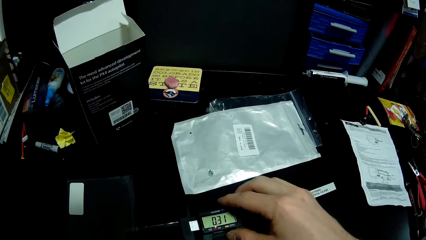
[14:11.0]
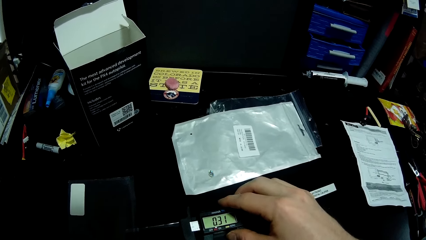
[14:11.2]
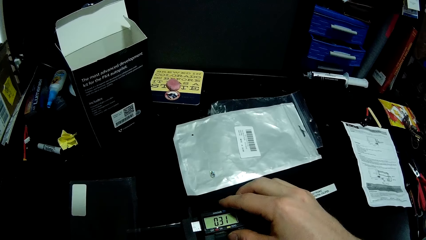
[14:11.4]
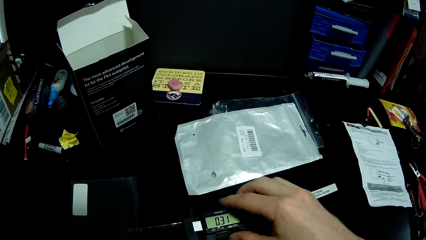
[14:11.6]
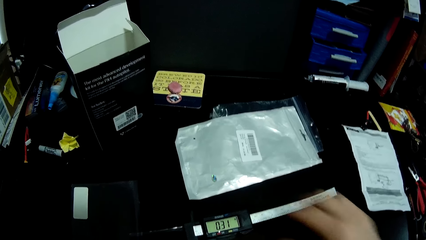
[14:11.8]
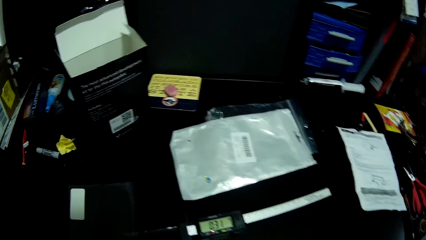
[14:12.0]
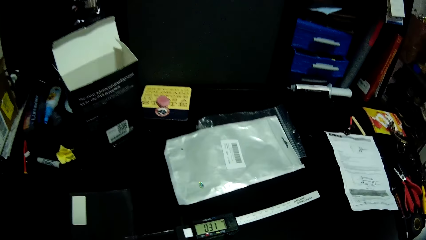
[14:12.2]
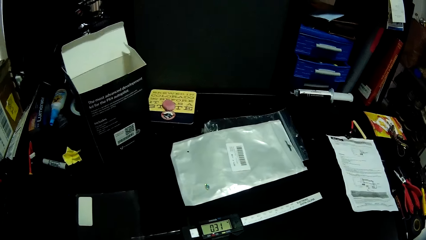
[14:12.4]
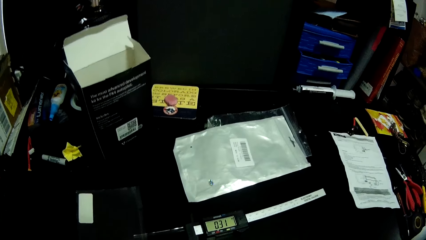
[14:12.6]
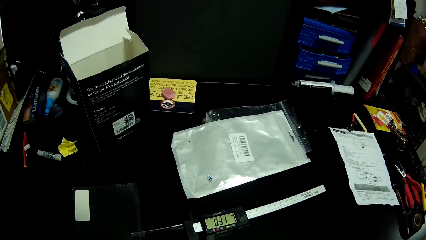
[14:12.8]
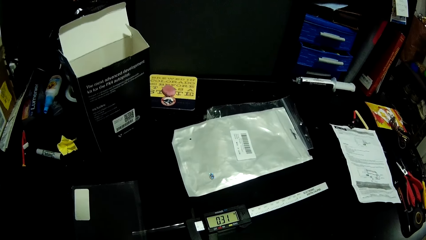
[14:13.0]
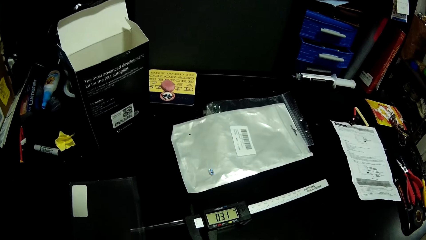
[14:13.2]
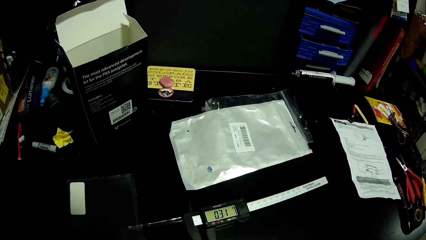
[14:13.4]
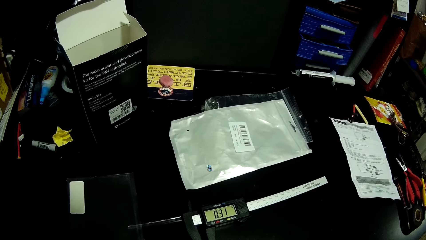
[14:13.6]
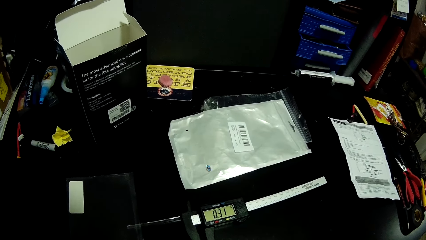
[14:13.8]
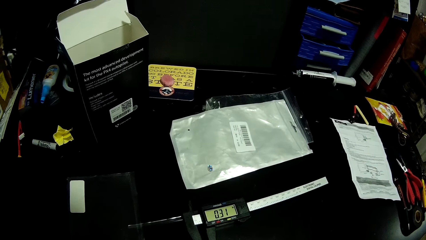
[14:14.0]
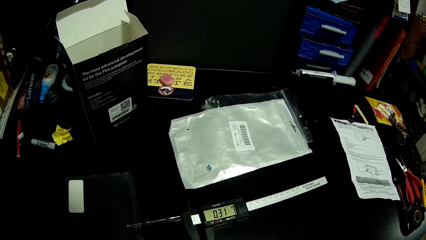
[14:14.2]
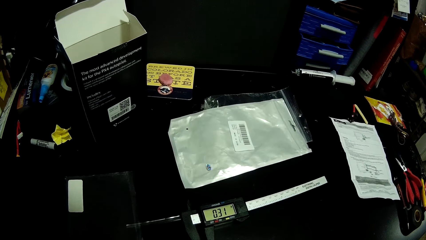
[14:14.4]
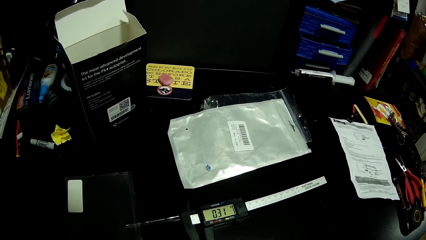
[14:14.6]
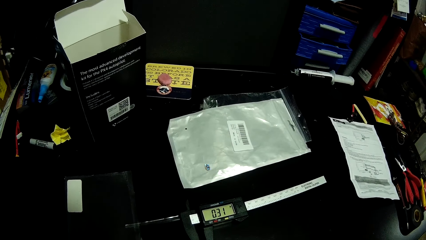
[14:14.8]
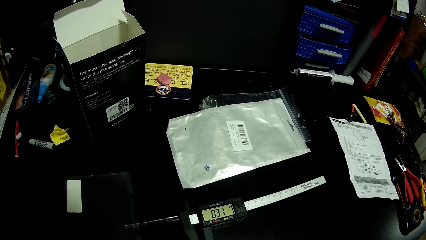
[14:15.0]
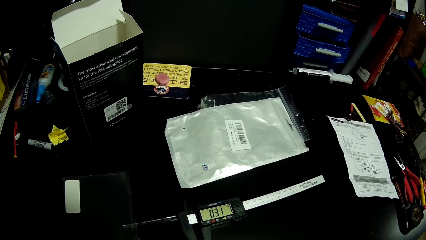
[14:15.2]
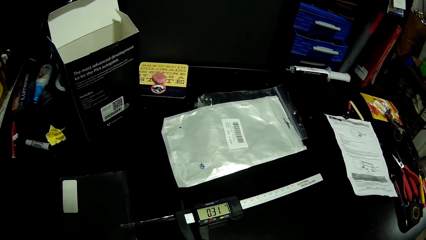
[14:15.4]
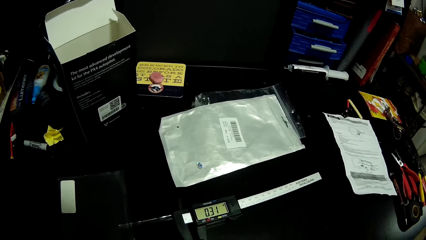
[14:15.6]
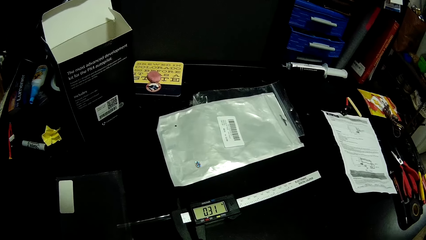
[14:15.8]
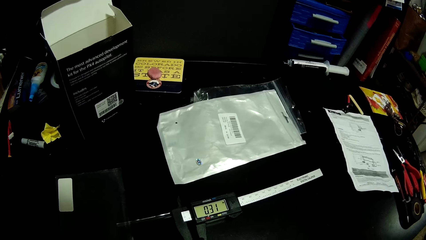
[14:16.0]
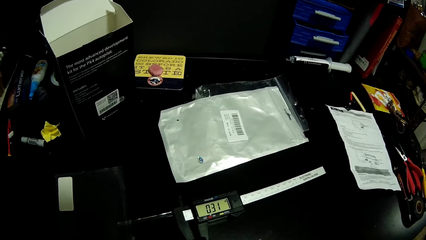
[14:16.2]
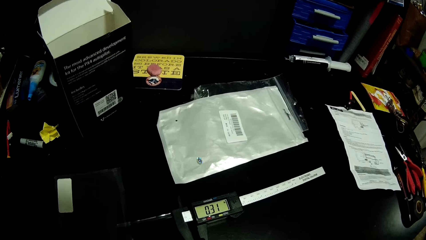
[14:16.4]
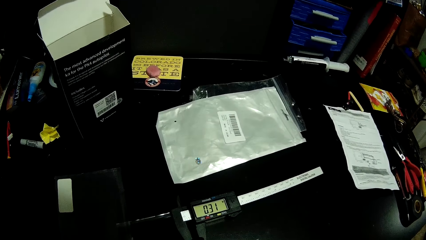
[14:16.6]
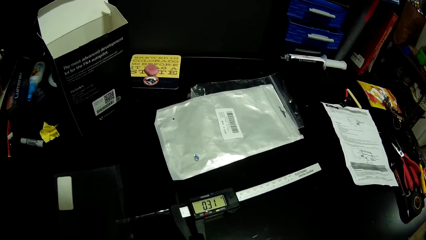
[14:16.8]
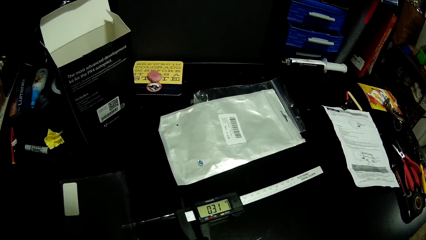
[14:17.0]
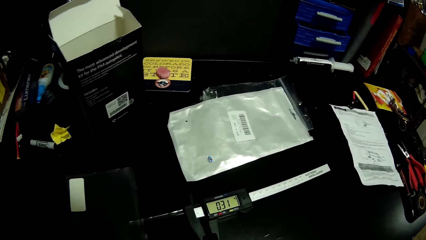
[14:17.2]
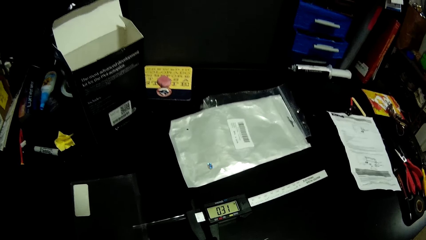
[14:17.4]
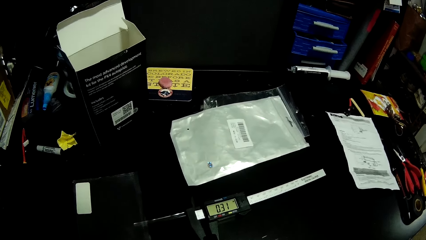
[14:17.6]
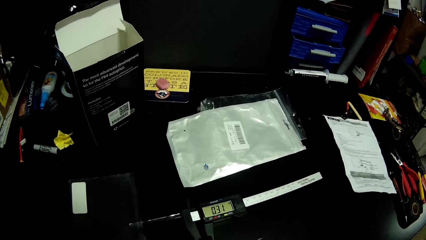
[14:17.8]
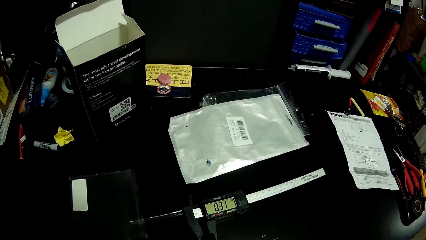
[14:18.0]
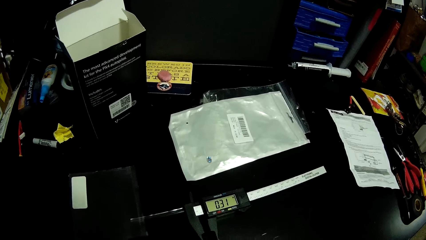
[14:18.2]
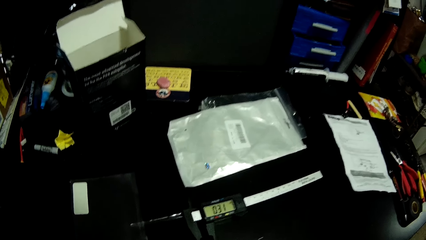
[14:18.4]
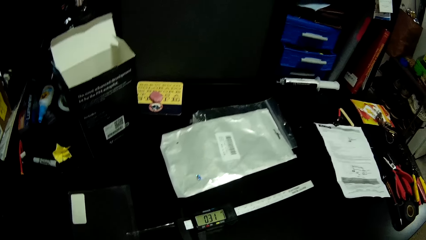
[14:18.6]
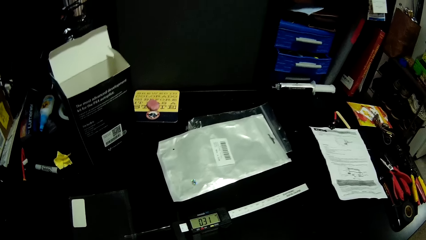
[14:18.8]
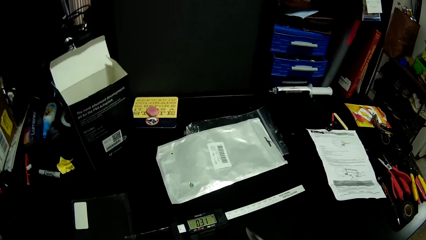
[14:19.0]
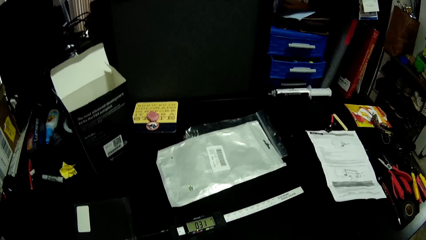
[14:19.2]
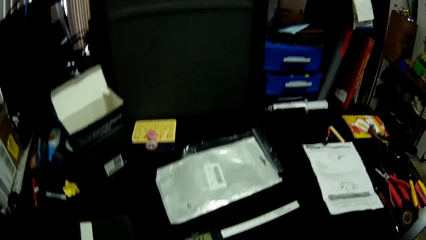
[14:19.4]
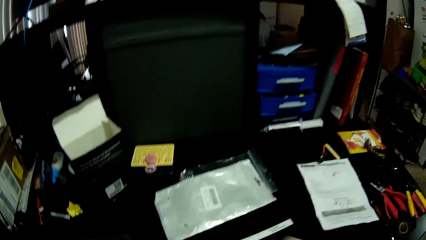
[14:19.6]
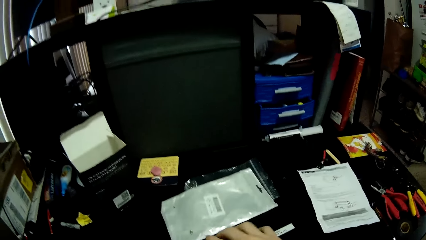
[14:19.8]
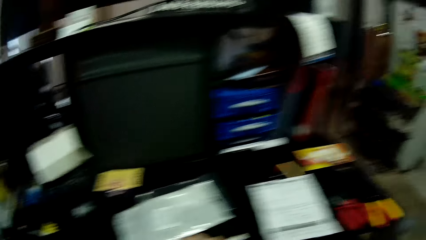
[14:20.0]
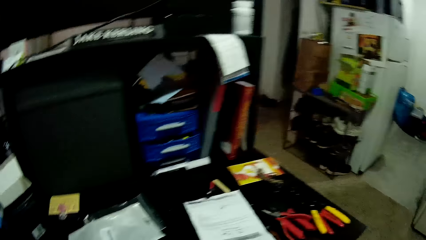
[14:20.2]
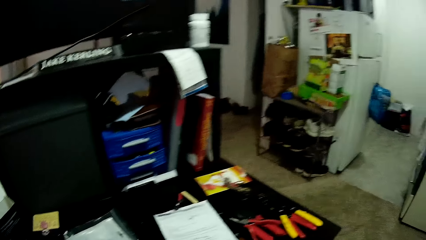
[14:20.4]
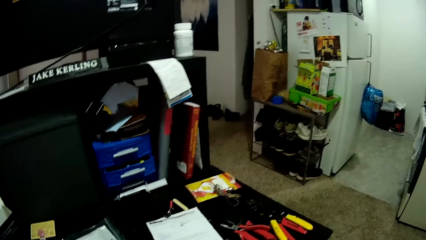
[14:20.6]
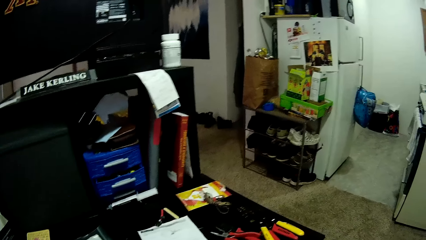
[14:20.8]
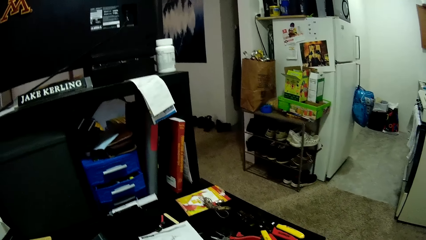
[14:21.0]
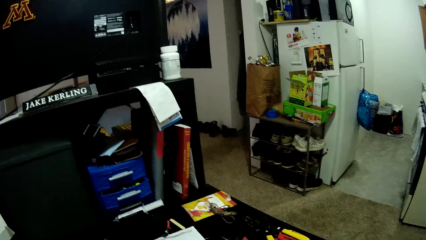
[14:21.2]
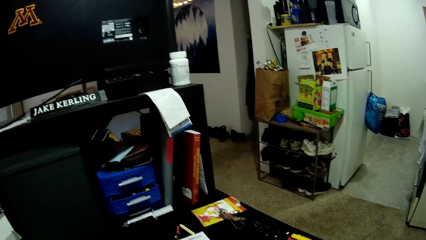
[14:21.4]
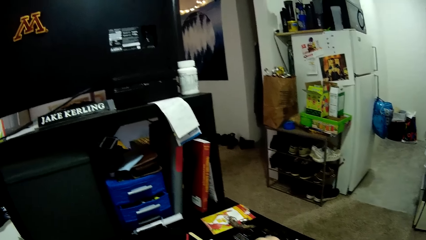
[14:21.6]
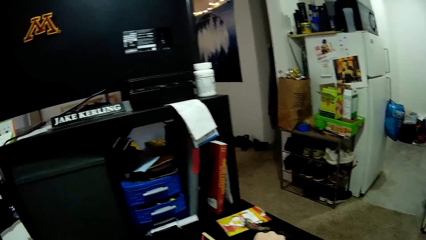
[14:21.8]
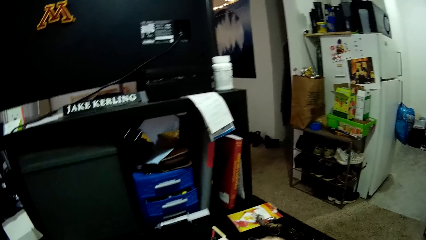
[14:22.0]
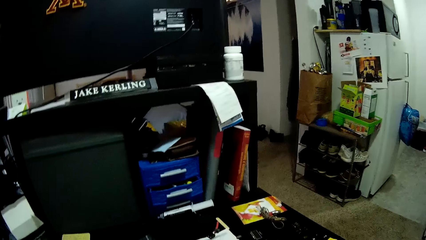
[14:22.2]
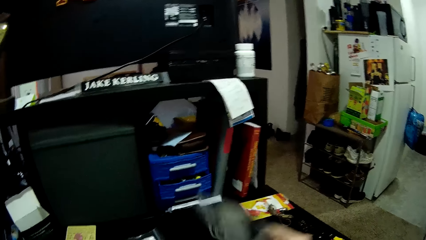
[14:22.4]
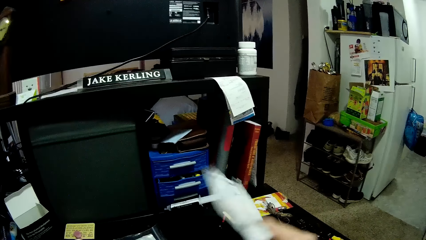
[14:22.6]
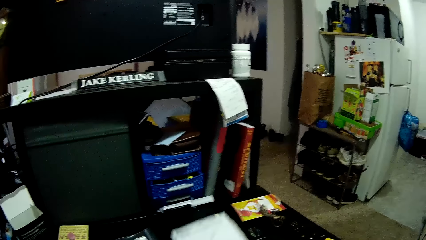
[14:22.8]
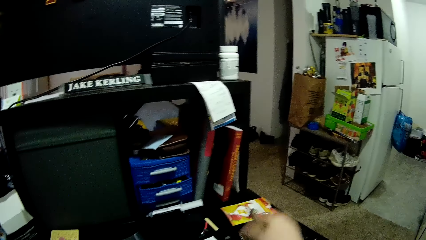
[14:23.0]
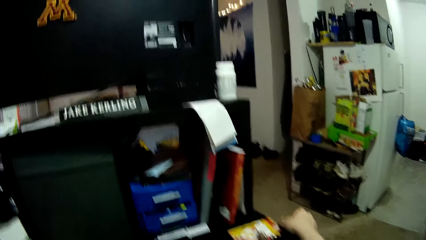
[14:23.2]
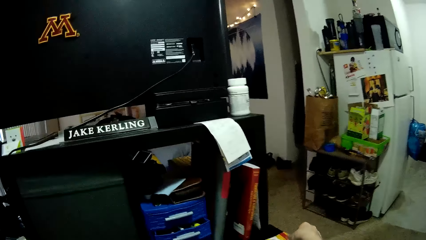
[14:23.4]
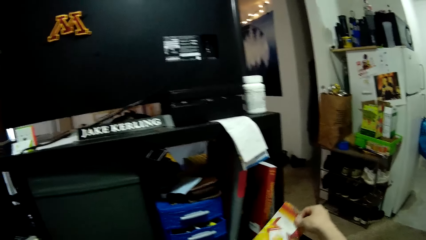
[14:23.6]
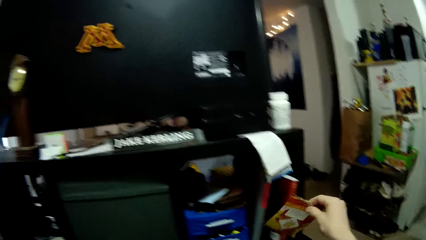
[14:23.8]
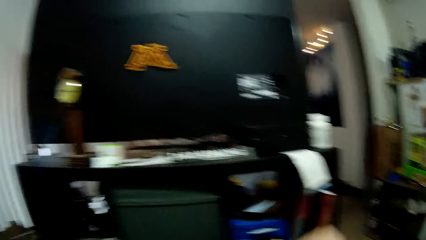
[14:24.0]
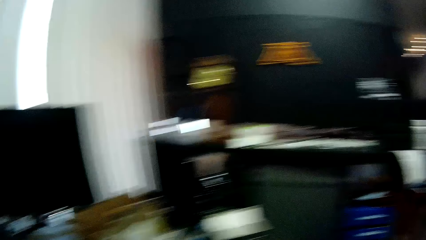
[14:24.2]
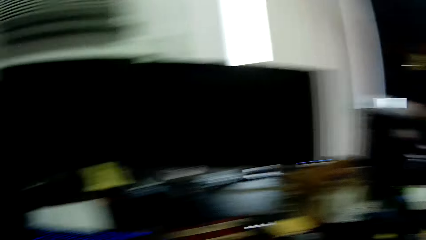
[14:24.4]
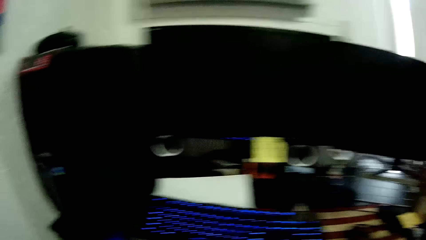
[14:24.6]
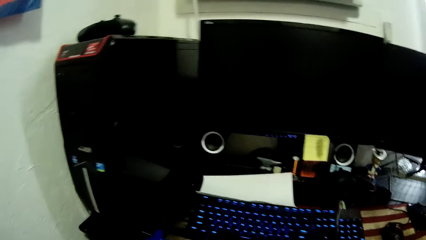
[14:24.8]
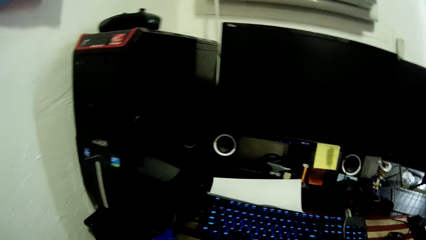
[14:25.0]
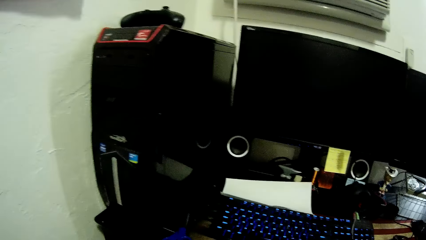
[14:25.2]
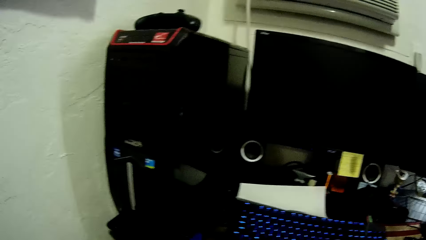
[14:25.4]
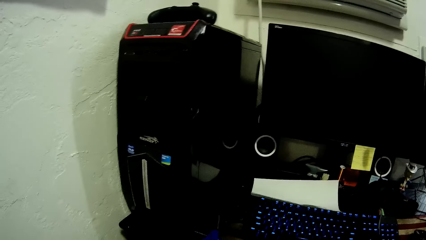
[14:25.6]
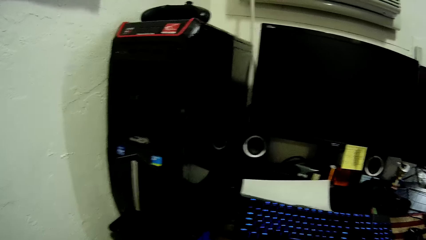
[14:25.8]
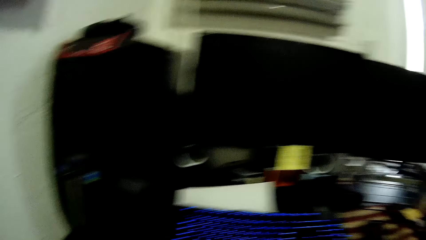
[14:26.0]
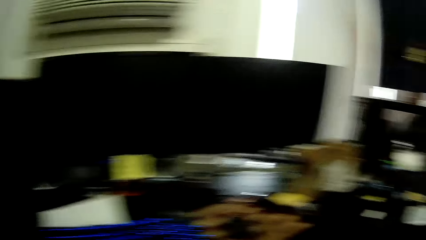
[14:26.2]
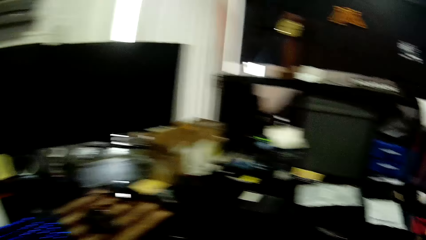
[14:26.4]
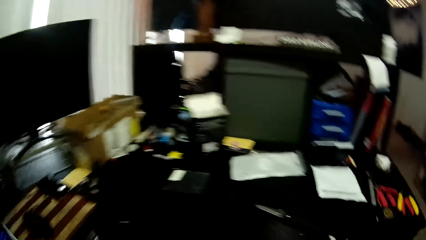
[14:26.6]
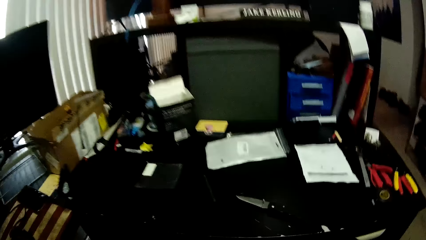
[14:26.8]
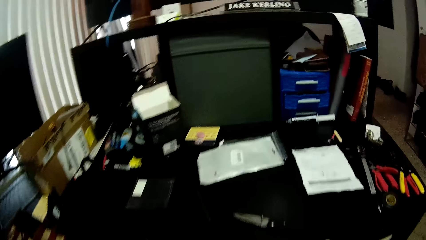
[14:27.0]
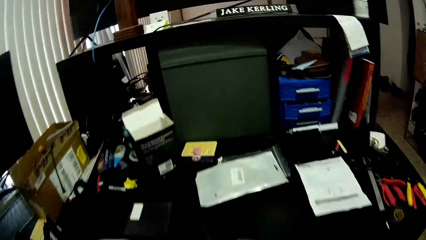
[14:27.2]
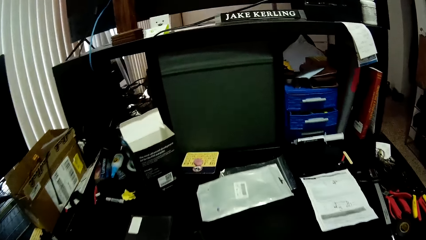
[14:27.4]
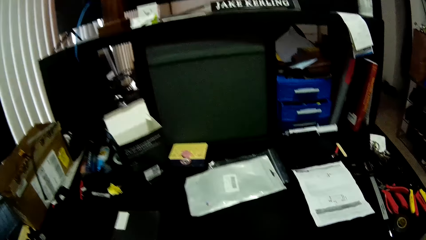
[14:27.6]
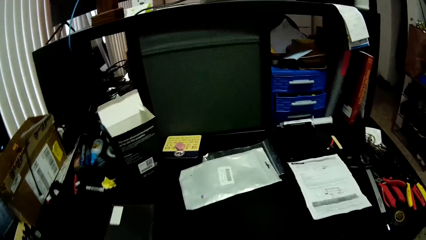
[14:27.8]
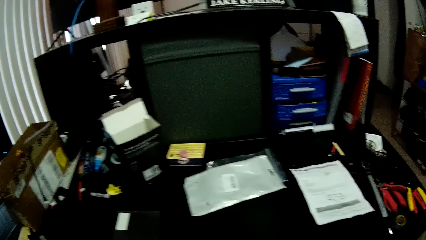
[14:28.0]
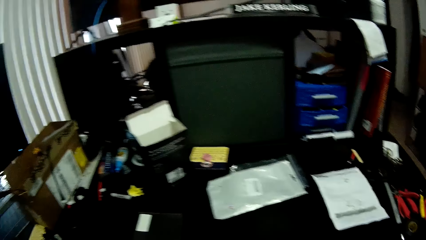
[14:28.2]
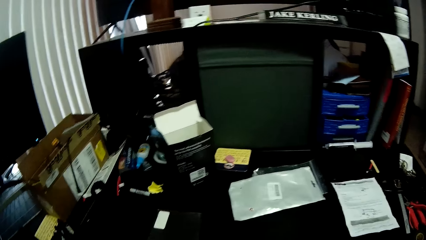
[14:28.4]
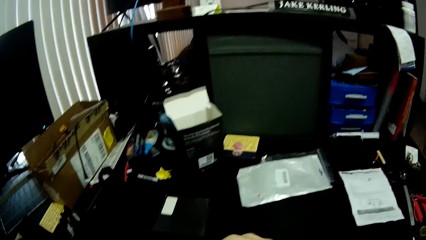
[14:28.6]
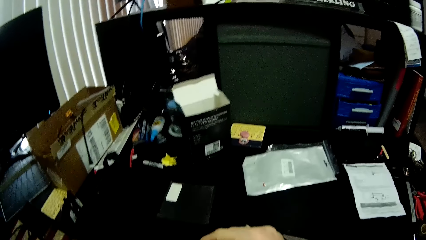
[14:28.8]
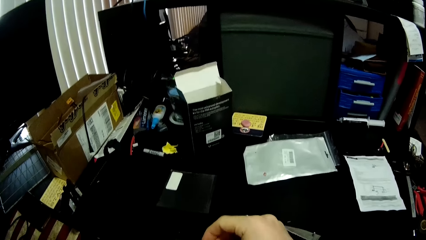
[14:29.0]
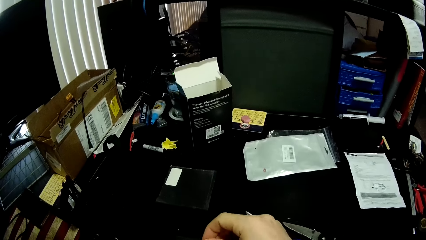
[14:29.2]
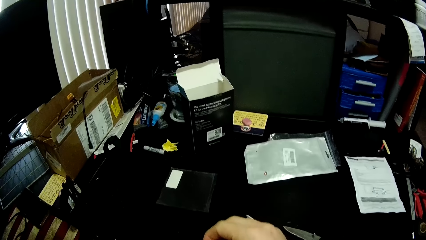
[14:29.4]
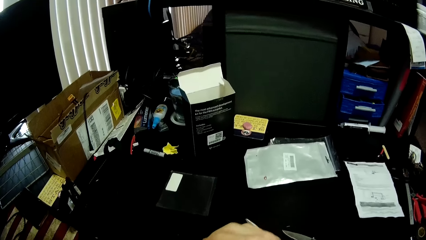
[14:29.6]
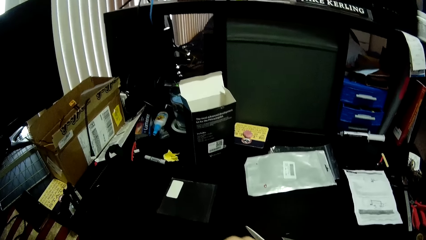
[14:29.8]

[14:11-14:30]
The camera wearer raises the piece of paper from the table with his right hand. He puts the piece of paper on the desk. He takes the piece of paper from the table with his right hand.
